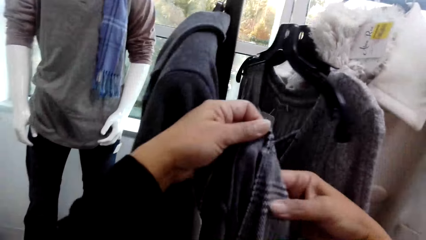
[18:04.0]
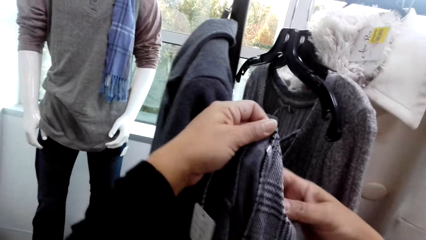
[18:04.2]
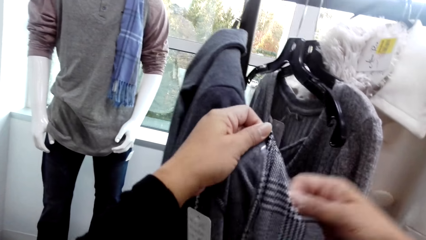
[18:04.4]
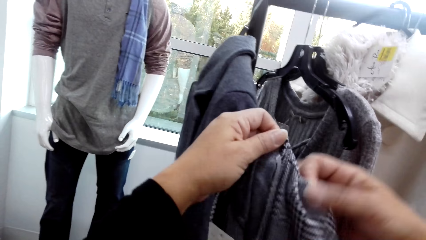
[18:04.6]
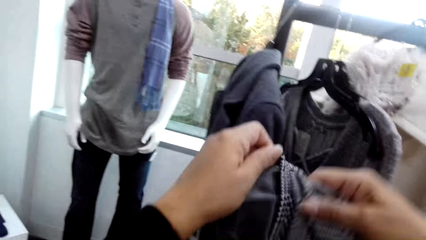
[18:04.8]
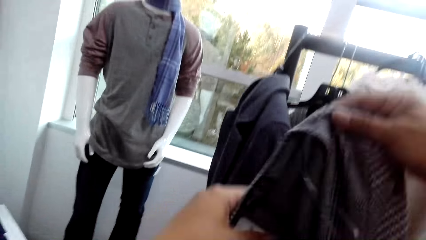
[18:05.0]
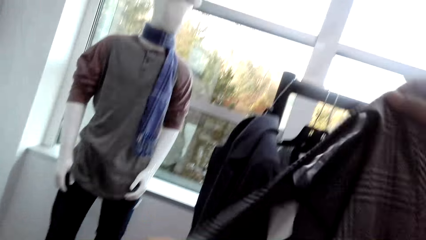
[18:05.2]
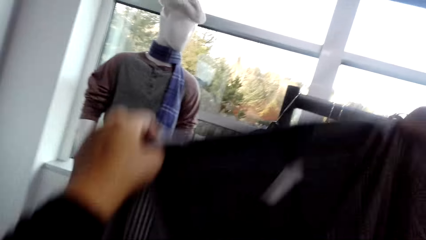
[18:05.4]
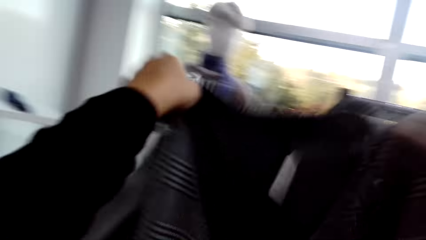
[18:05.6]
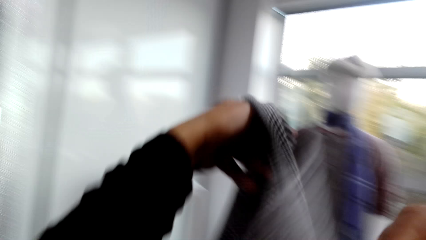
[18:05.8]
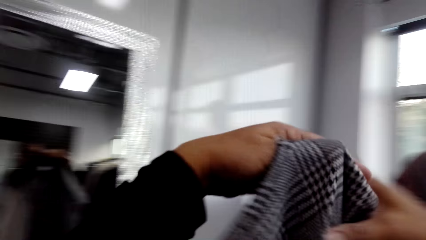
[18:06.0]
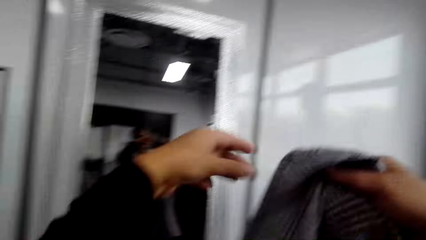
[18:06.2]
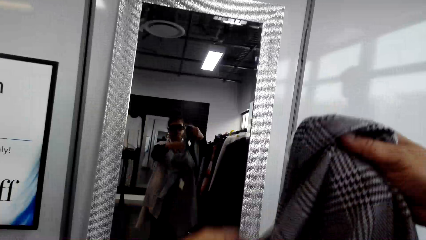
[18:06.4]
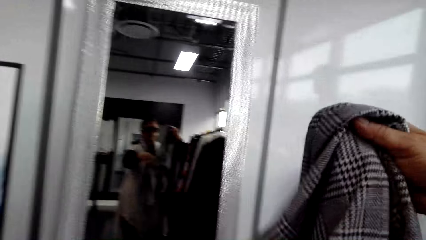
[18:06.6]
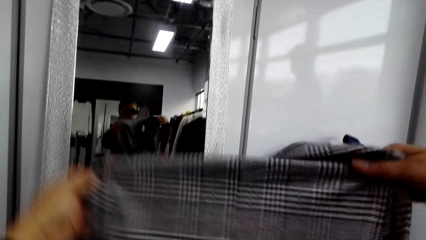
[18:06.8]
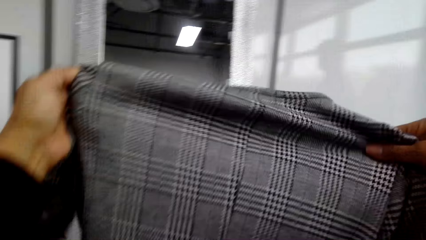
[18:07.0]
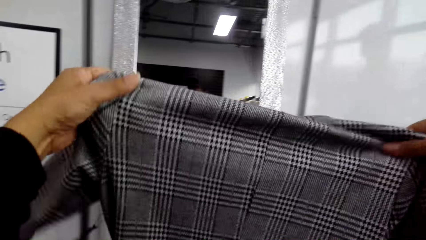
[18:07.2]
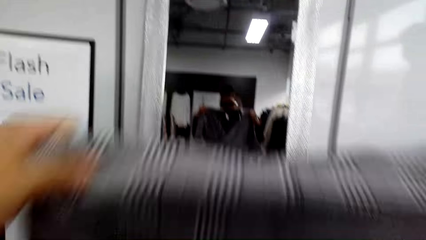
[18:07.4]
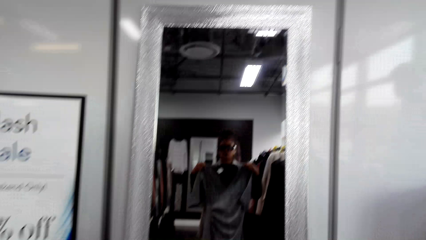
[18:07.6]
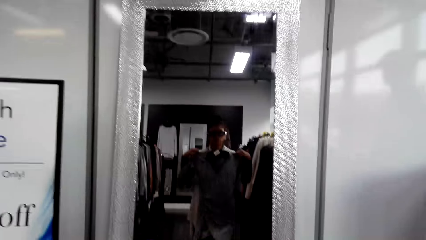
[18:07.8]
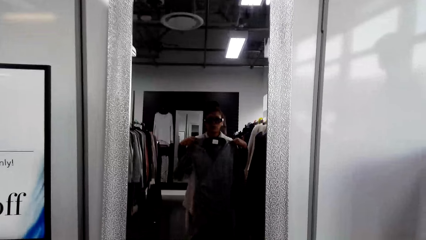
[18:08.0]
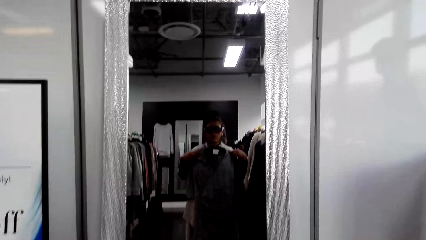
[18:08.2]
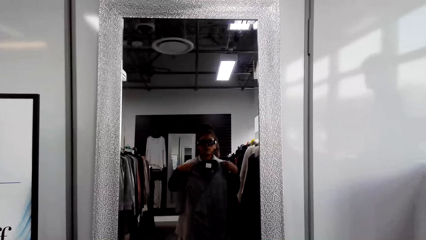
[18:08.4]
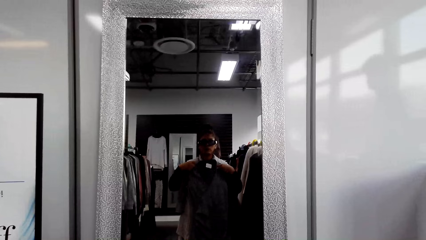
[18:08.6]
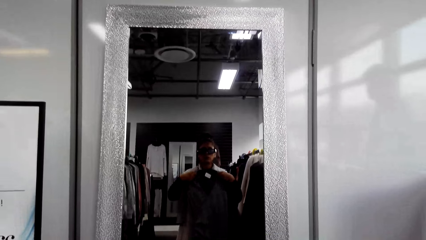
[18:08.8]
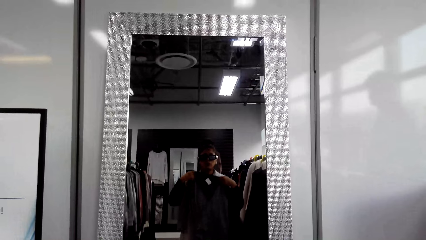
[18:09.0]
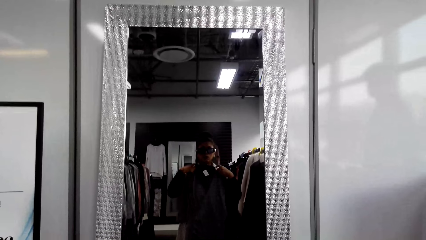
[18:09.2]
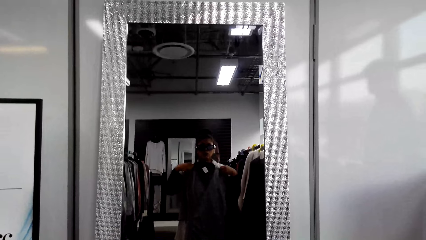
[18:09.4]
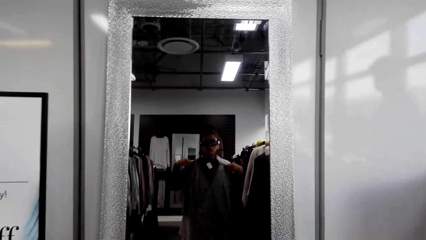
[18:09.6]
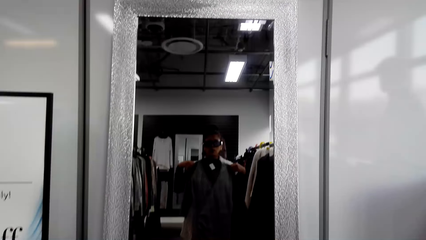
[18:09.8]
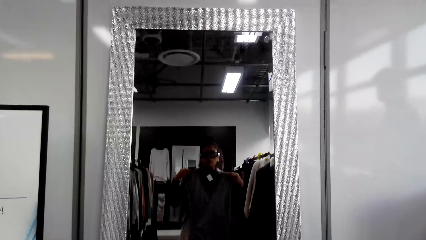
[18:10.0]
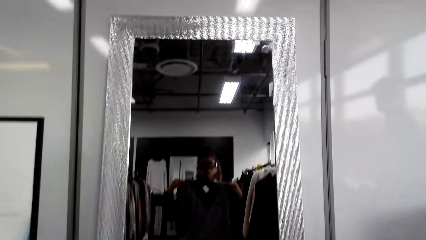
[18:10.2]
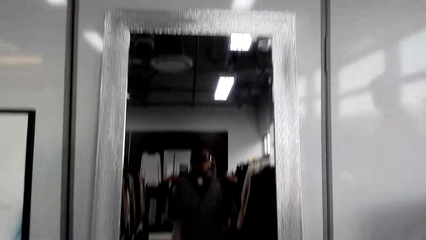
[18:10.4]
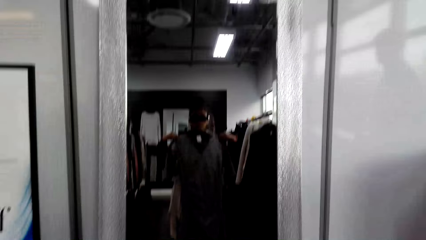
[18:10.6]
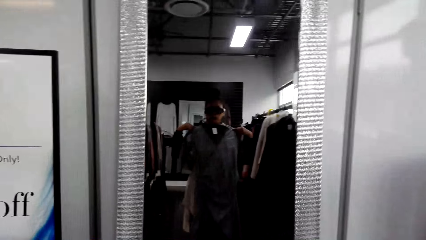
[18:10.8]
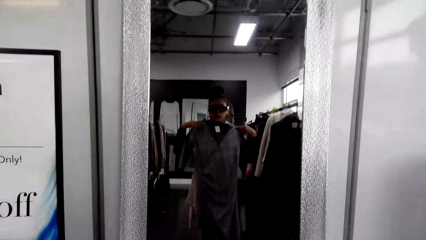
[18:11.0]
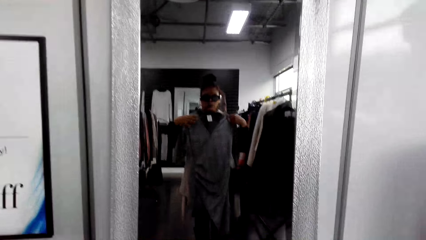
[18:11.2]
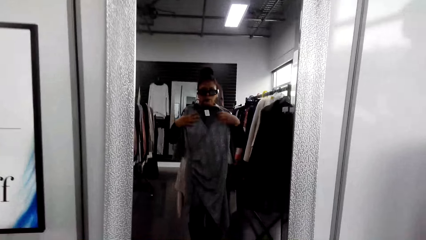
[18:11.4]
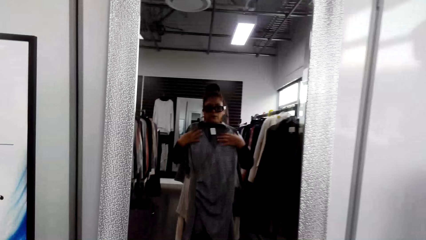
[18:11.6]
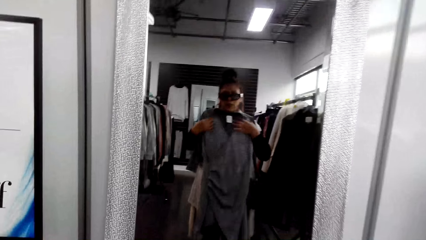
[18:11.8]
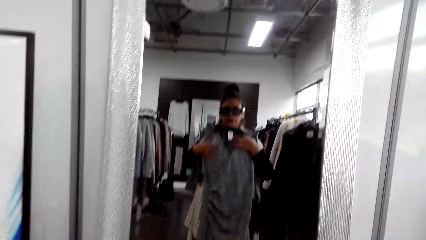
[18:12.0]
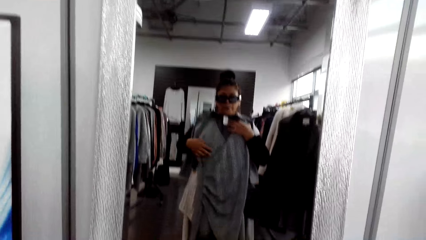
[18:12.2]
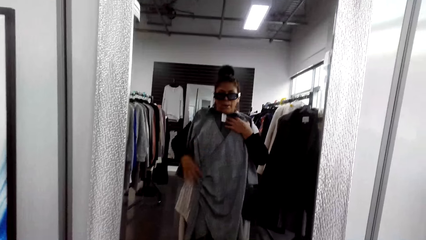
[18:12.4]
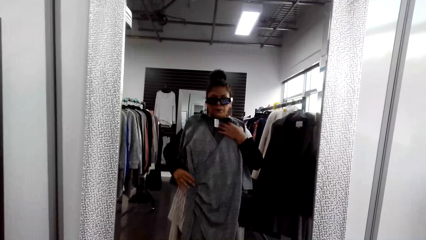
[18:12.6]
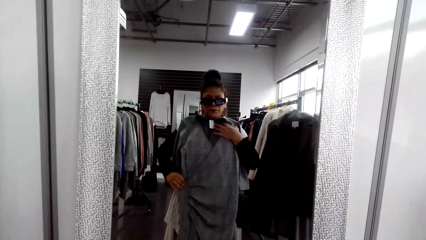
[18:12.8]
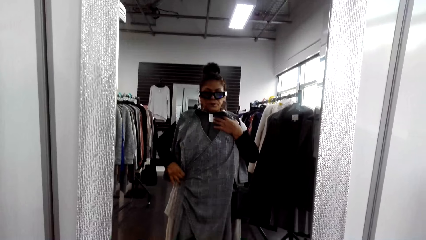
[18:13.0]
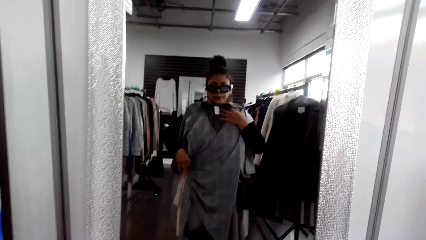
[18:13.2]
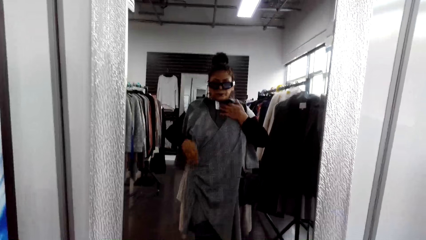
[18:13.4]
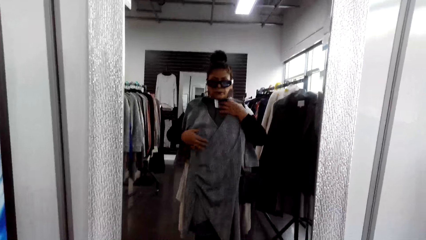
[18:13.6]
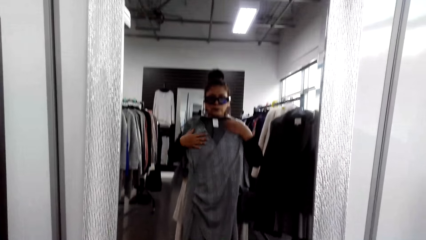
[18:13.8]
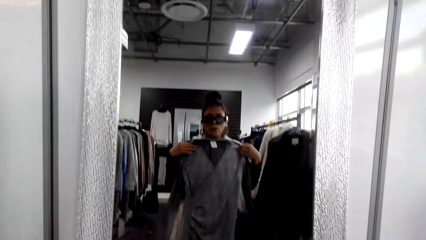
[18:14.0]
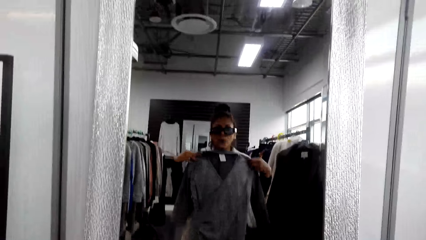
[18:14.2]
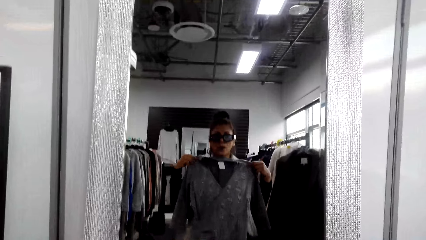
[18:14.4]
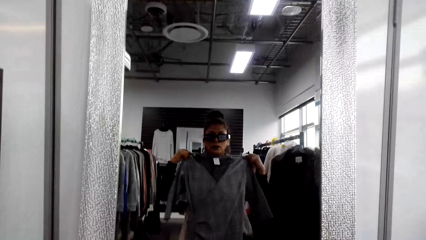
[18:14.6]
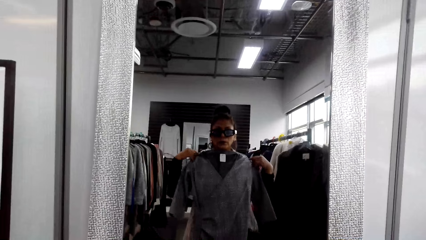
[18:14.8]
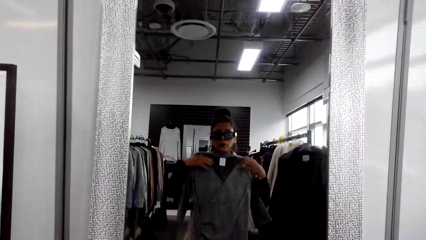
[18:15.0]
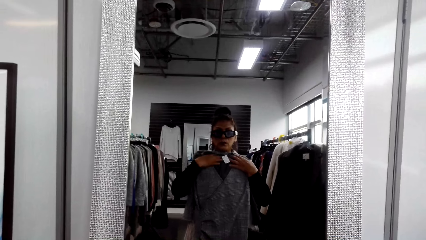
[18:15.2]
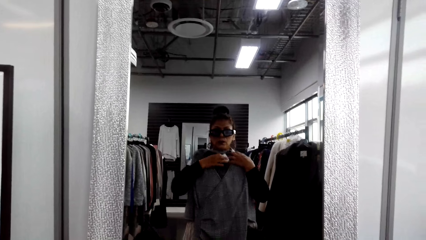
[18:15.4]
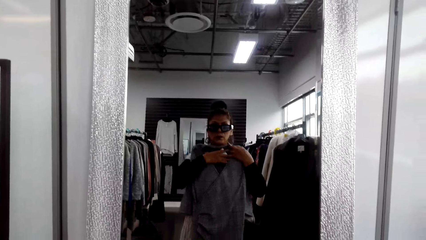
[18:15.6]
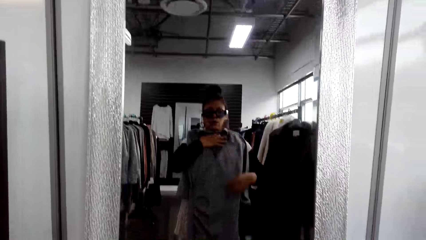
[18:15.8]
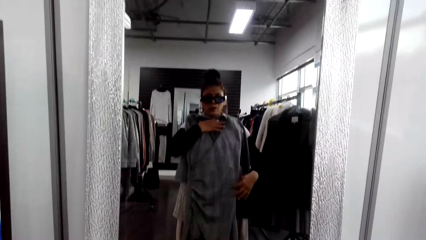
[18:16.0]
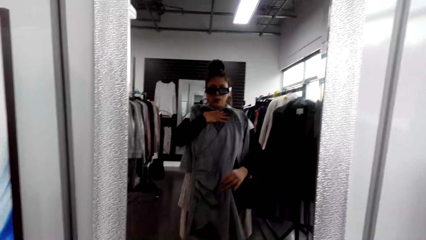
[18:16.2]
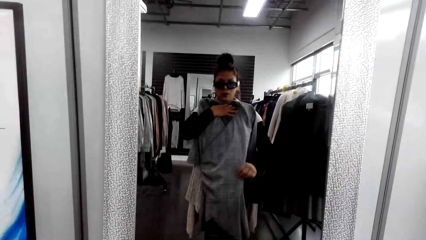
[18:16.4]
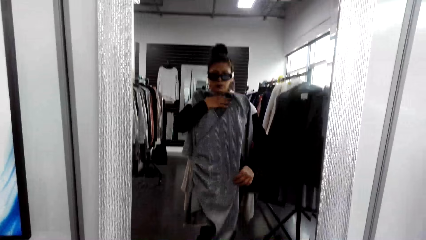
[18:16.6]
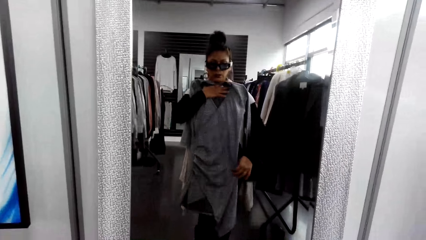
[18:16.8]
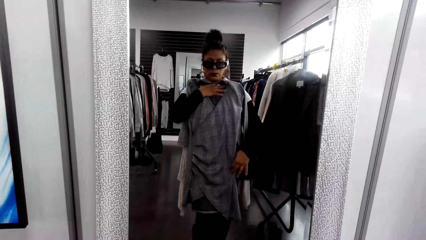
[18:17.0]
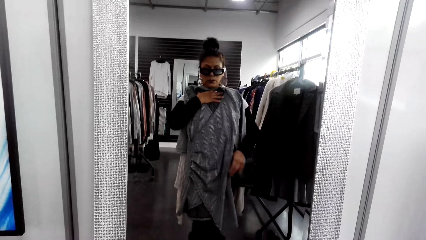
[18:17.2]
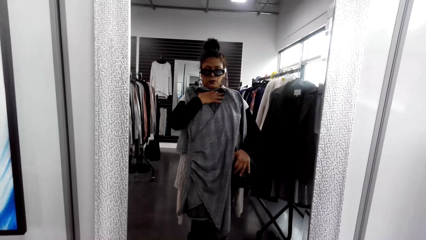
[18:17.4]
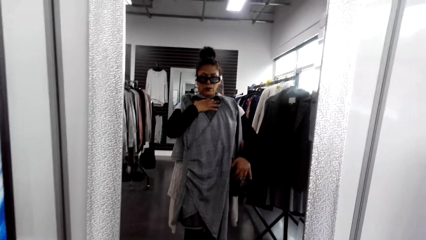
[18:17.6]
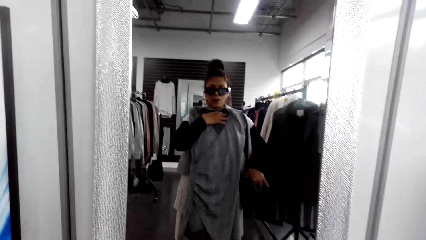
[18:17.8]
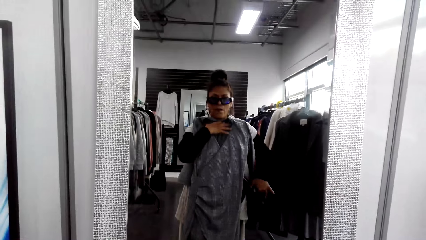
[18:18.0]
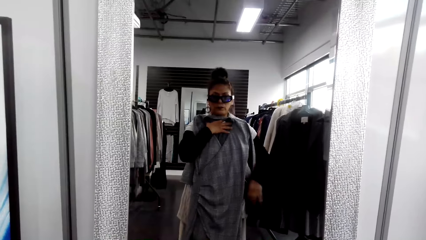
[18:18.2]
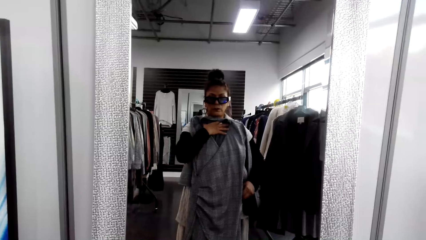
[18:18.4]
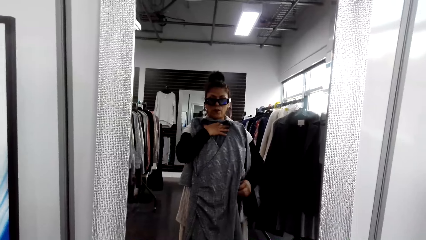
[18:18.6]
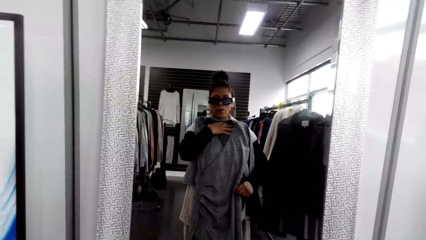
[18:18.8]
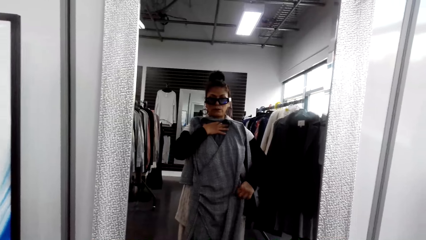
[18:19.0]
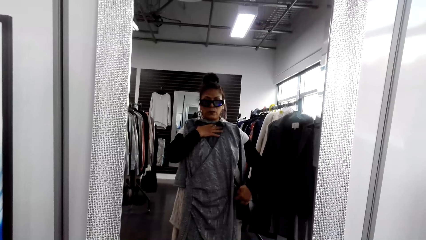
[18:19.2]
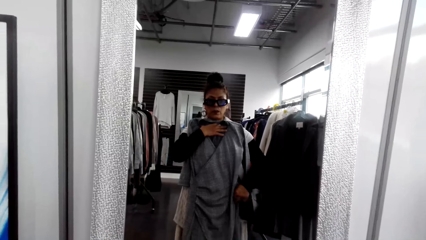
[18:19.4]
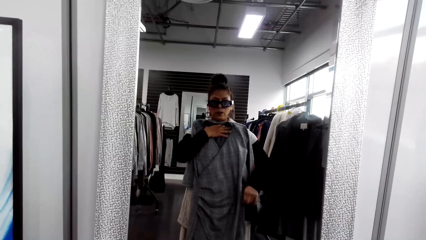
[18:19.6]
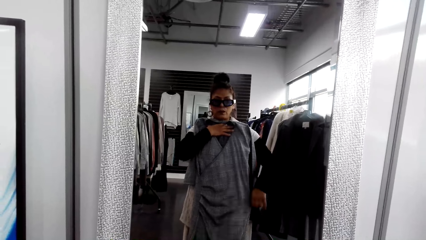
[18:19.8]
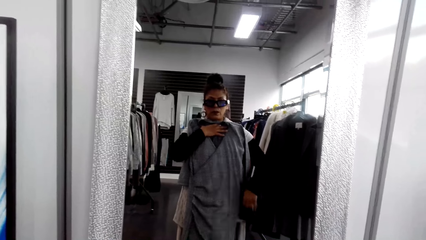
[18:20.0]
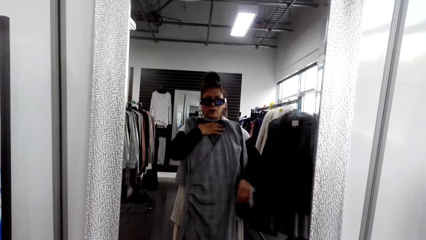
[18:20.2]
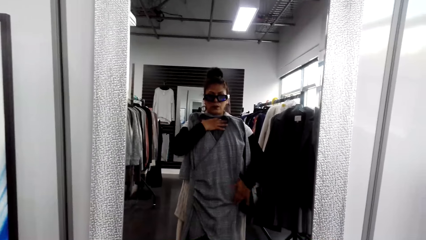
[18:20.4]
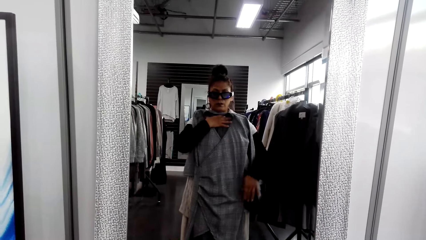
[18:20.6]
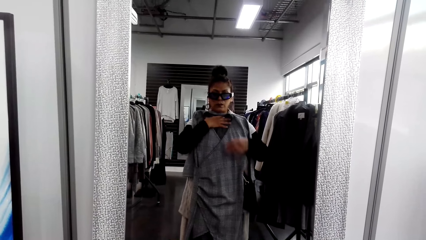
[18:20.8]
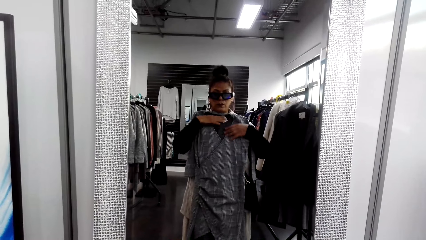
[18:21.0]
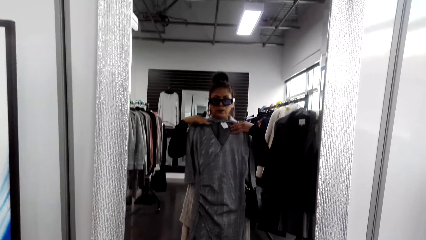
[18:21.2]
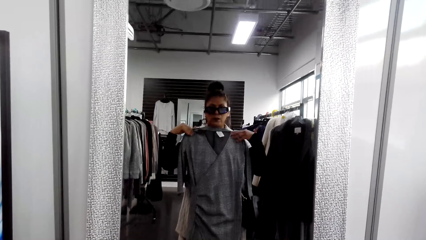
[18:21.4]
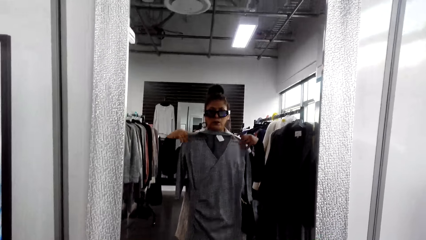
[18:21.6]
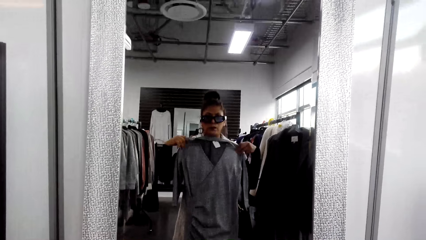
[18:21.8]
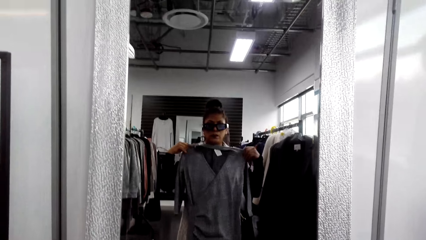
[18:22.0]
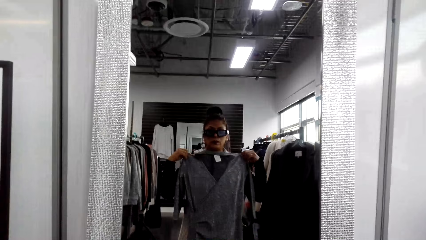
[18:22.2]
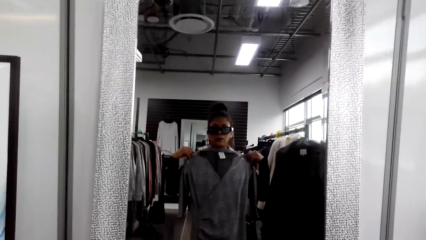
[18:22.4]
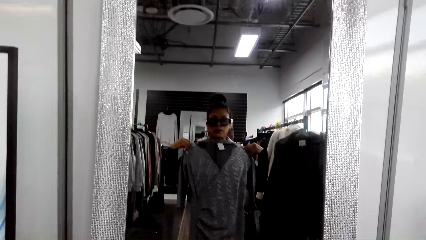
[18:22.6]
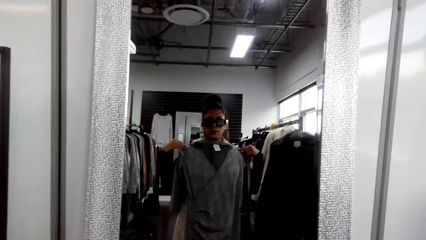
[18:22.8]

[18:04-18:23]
The camera wearer removes a top from the hanger. She tries the top on the mirror. She looks at herself at the mirror. She adjusts the top.
